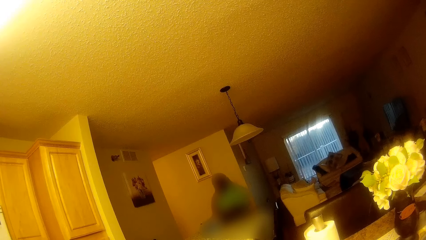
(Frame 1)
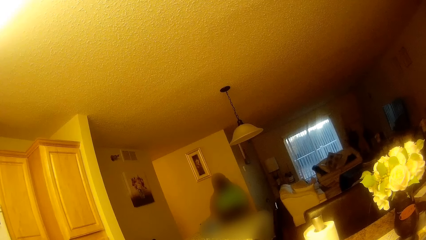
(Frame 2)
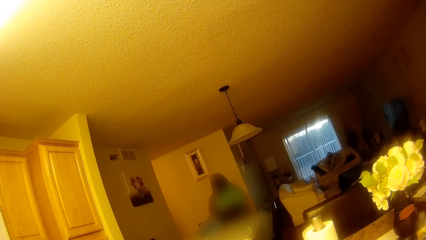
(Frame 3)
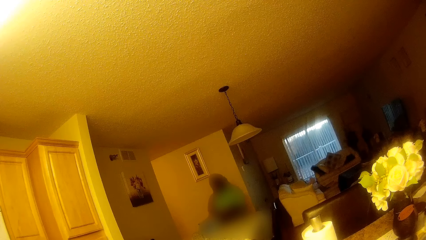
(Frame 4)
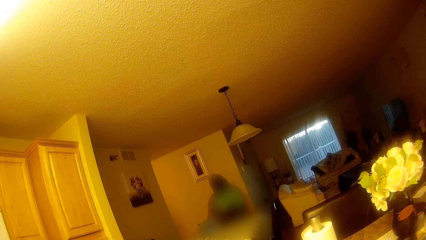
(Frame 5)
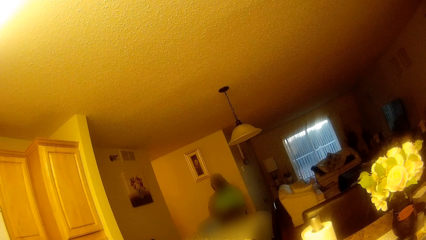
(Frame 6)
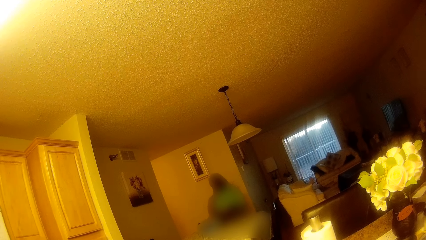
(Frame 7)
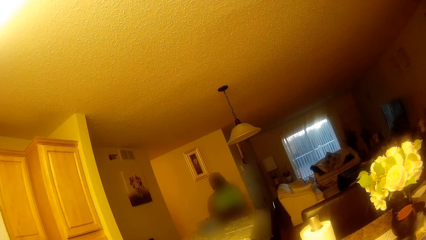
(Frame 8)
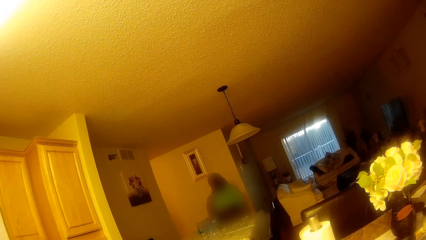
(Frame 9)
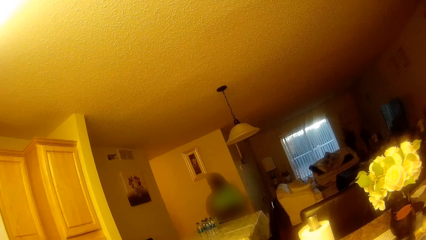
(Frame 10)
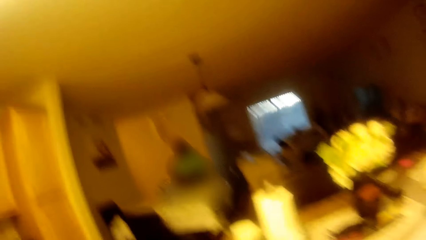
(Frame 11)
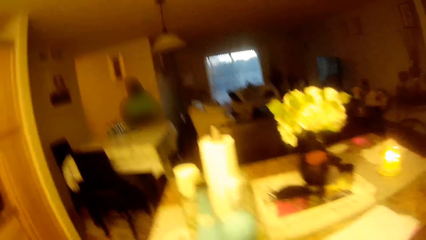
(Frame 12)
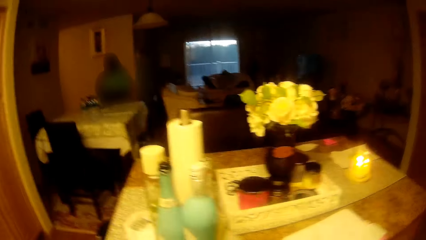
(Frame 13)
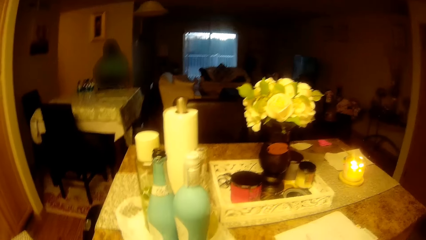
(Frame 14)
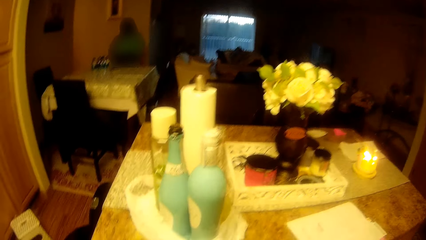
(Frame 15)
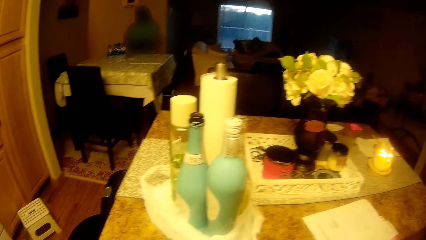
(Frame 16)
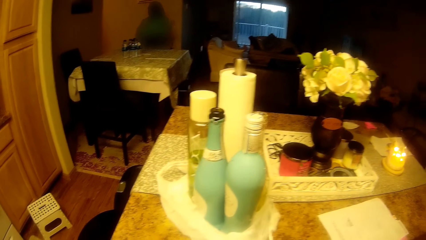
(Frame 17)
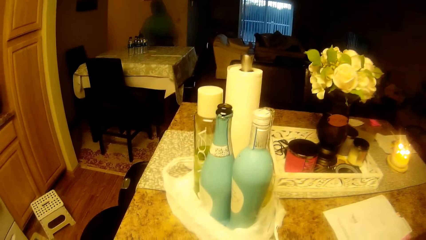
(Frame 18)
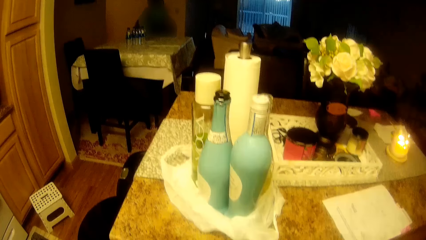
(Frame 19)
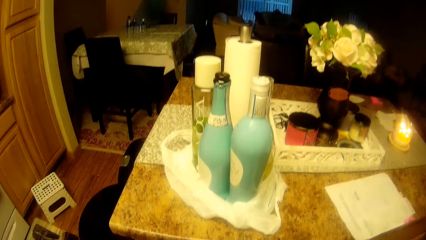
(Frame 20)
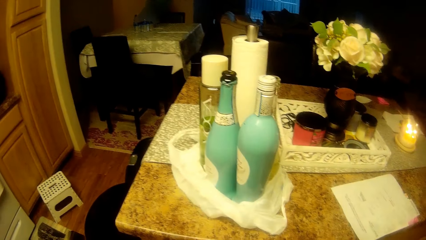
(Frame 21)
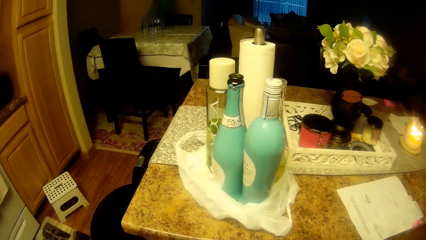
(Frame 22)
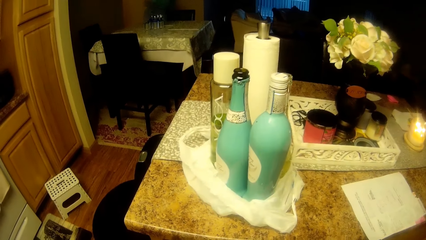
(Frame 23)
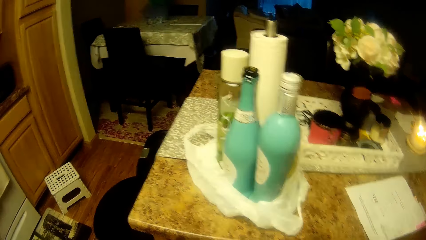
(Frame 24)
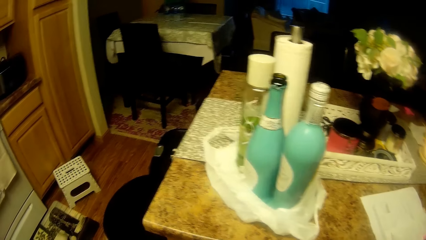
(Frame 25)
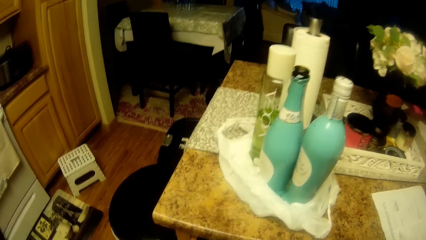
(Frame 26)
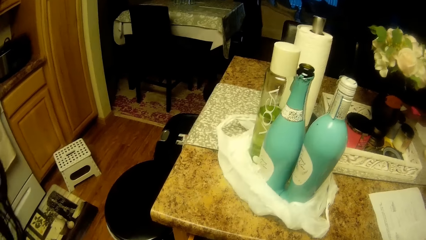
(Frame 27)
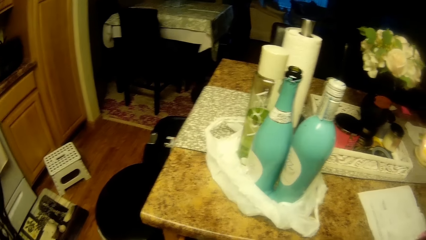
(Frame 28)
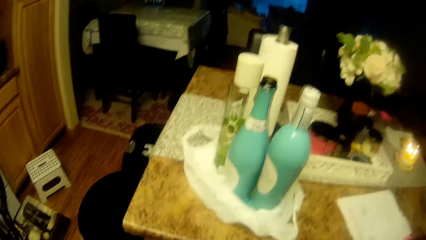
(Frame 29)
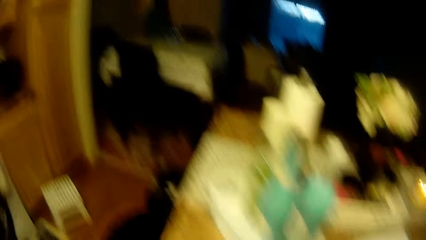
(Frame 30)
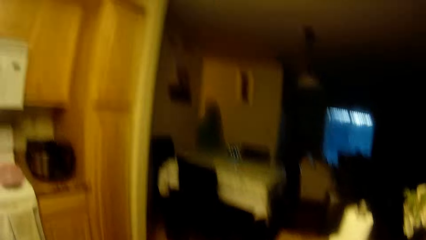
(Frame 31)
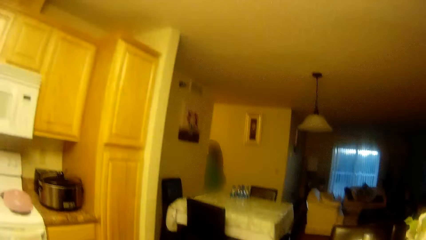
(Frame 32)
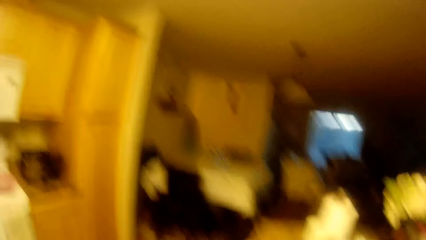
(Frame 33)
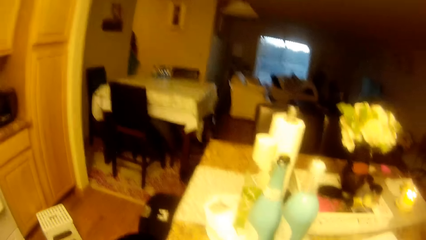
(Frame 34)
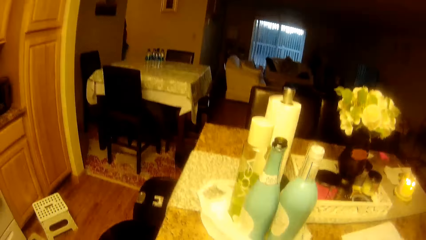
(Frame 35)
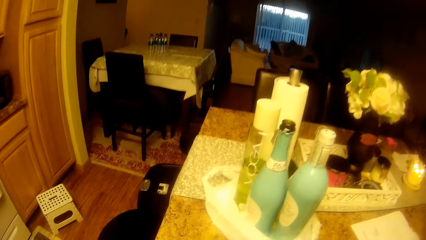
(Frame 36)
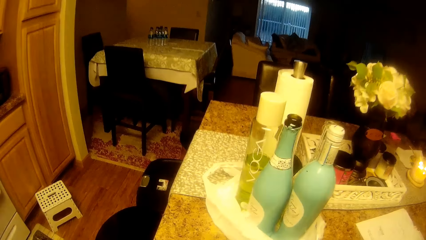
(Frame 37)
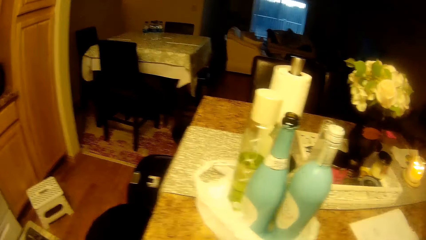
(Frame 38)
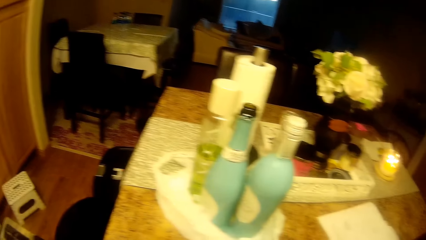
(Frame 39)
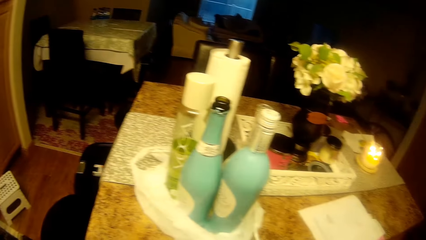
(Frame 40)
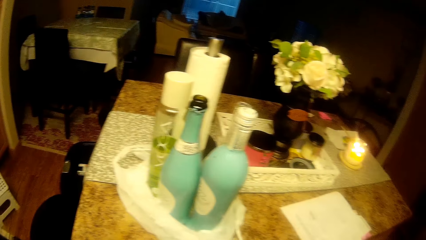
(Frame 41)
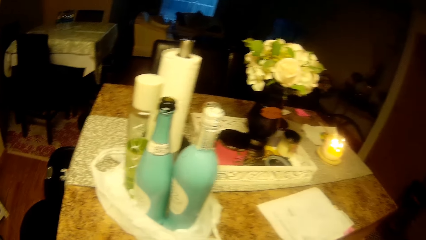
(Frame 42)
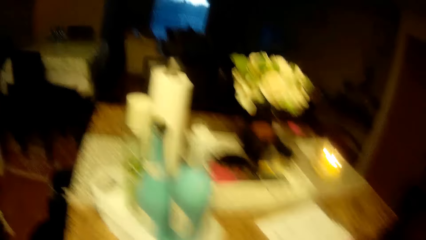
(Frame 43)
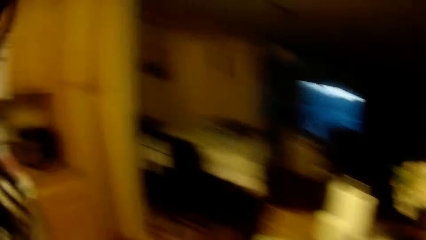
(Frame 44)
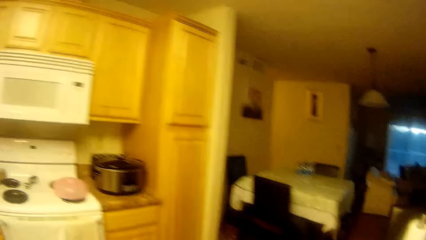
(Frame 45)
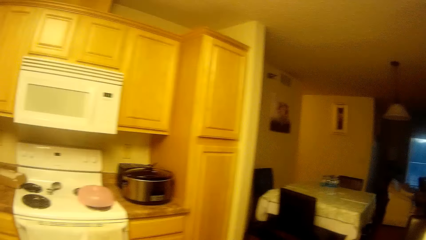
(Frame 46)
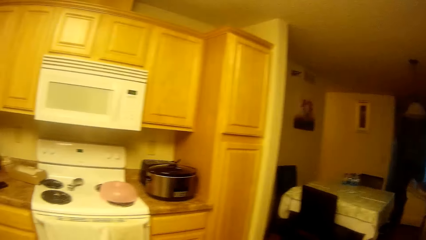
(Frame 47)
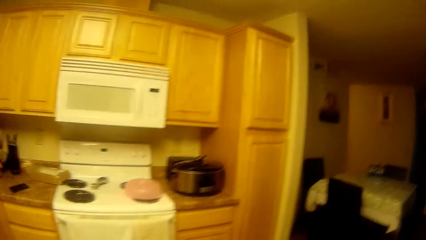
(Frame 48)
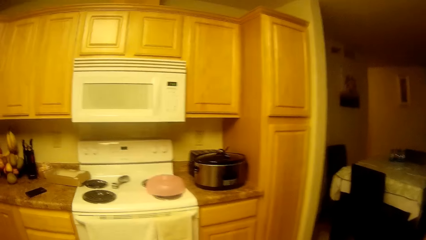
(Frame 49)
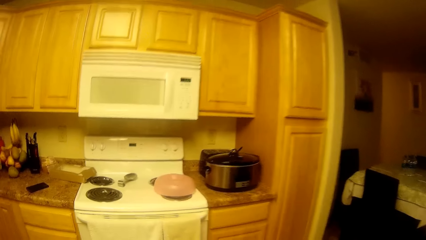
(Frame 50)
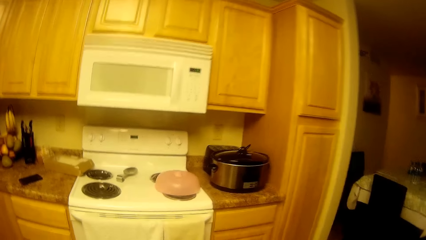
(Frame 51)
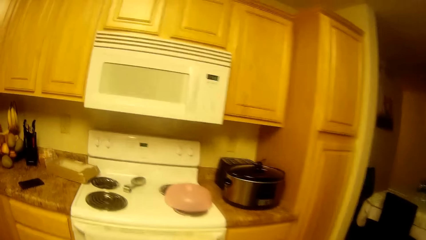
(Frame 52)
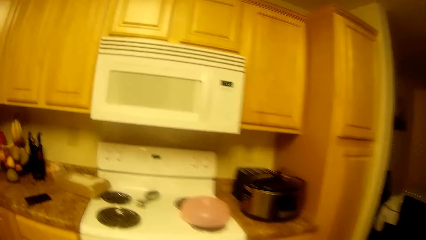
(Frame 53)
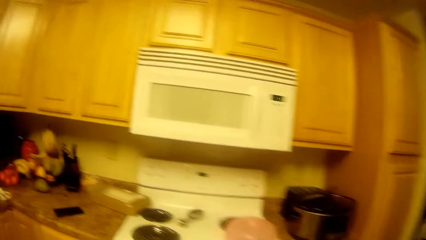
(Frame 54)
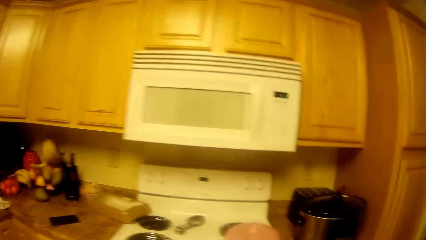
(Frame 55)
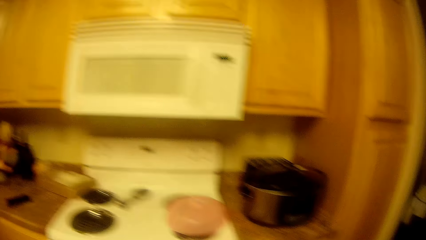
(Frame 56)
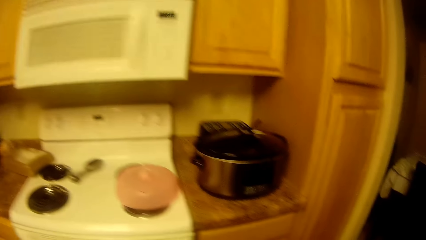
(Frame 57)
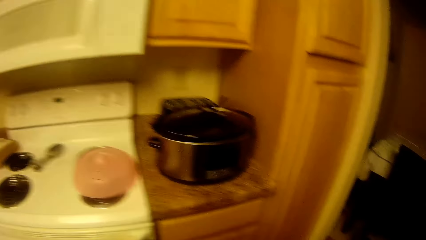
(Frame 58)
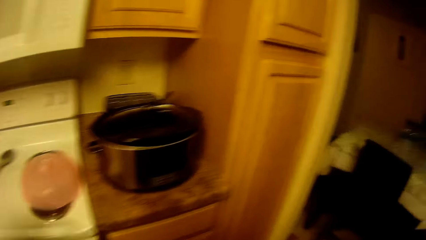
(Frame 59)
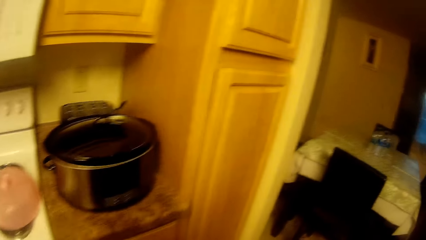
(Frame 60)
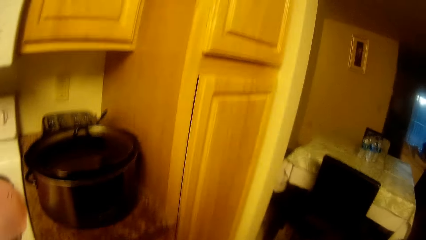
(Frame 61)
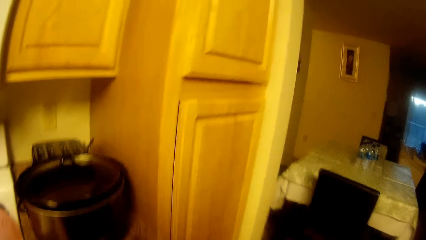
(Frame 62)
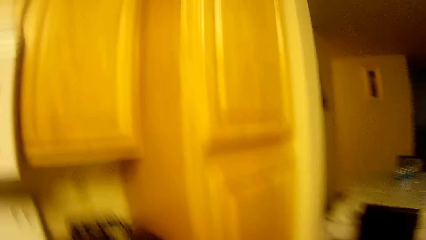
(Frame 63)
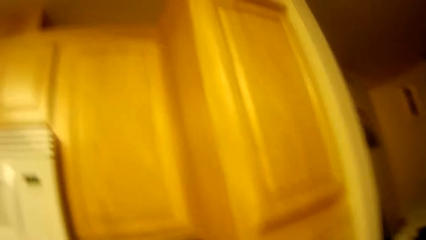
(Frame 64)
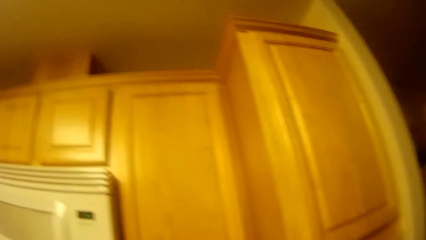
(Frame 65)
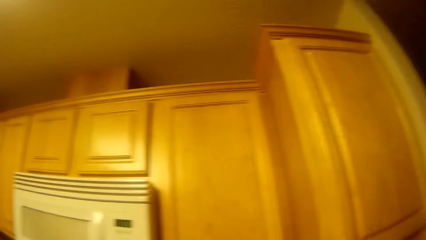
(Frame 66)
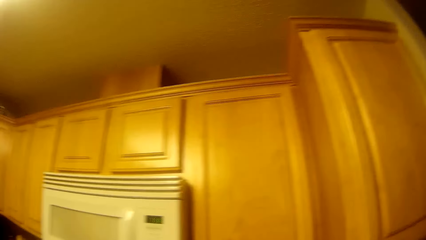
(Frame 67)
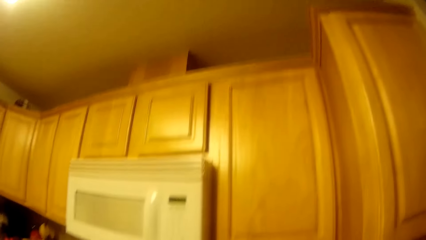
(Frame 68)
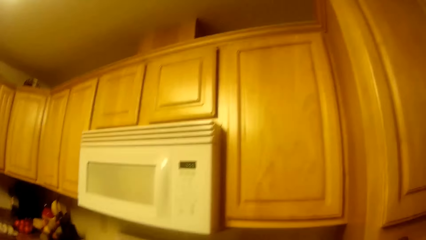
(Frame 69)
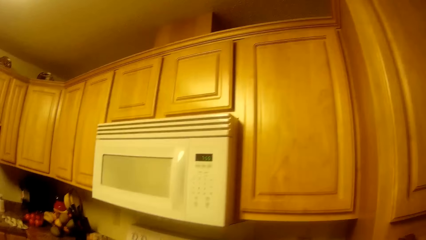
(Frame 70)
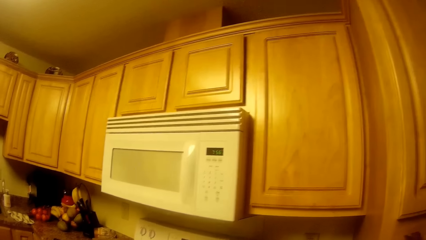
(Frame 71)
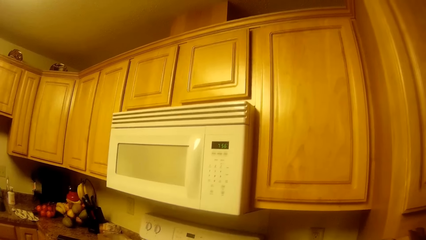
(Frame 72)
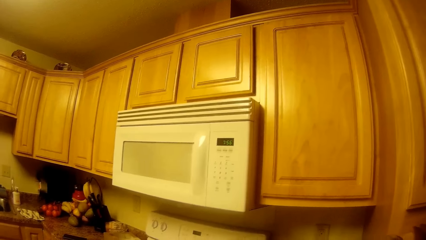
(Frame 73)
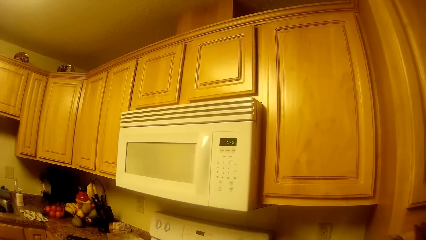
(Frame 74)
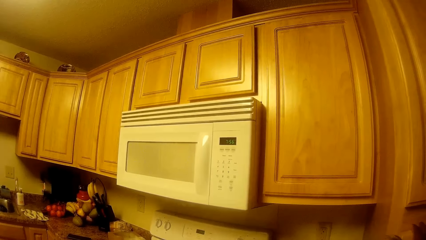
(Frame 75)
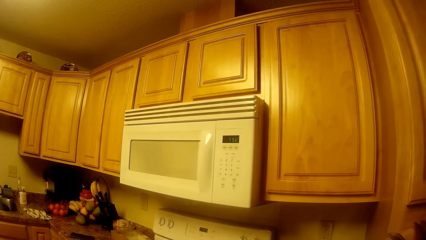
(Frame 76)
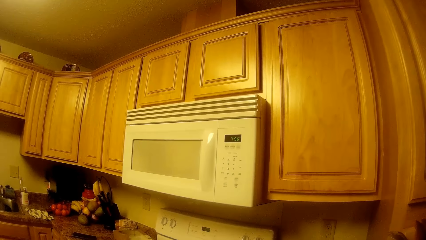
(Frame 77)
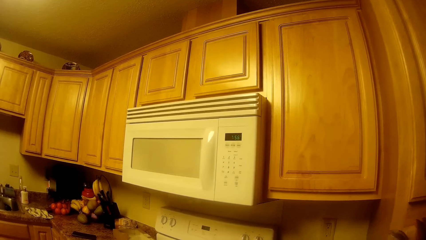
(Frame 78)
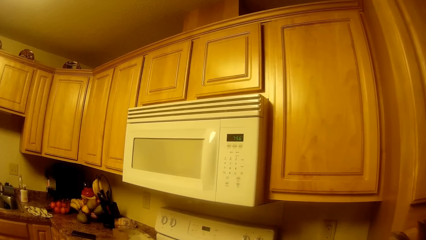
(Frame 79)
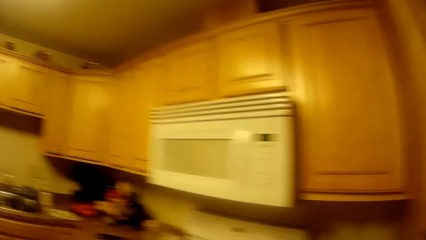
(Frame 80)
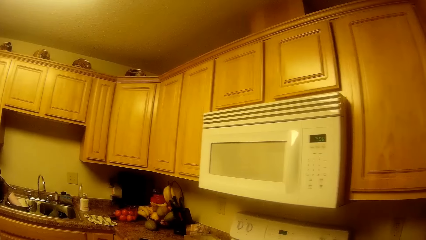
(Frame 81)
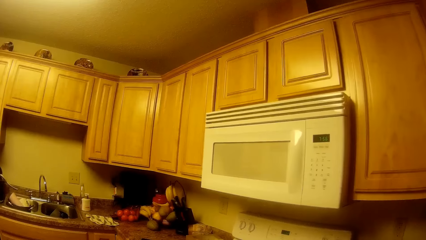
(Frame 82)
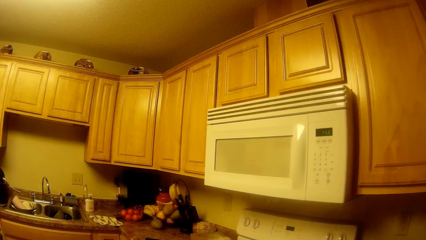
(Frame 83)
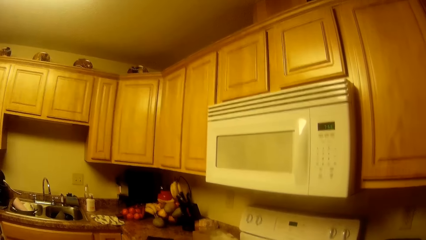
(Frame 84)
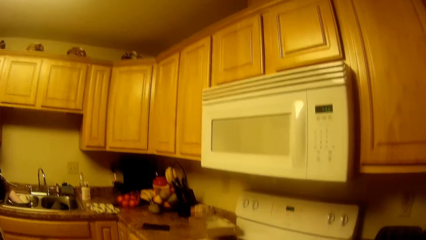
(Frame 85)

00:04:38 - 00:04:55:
The camera wearer stares around. A girl speaks to the camera wearer. The girl walks away. The camera wearer looks around. They look around the house.
